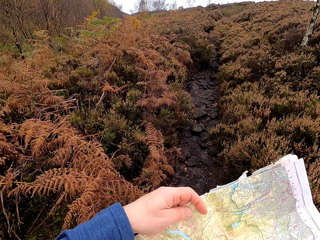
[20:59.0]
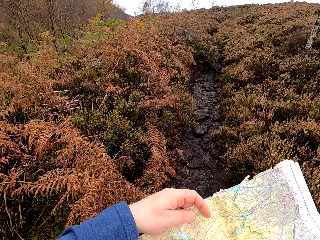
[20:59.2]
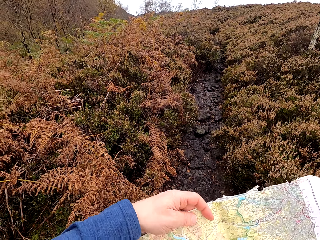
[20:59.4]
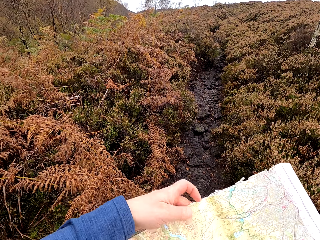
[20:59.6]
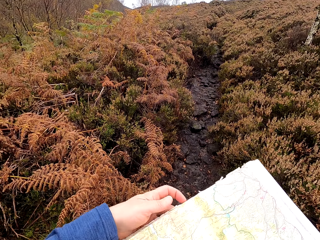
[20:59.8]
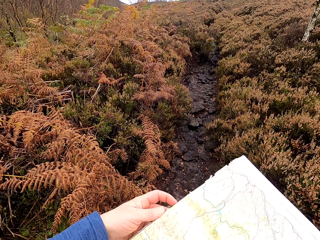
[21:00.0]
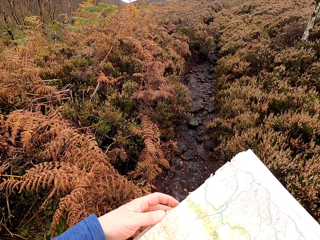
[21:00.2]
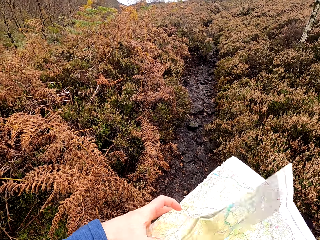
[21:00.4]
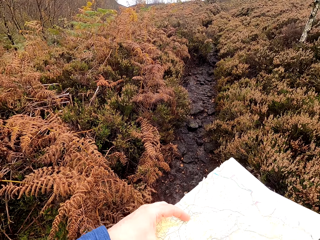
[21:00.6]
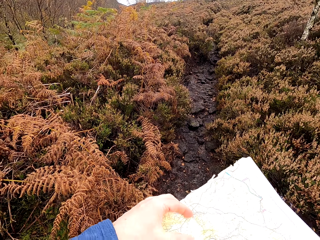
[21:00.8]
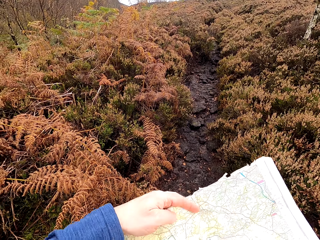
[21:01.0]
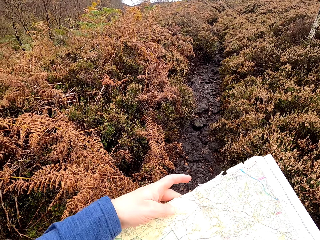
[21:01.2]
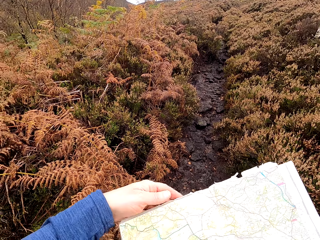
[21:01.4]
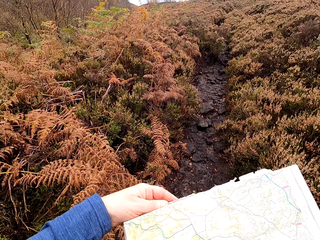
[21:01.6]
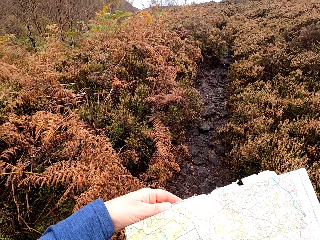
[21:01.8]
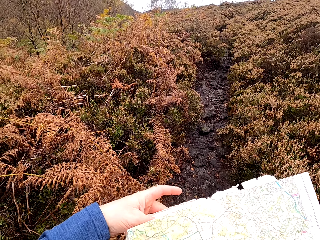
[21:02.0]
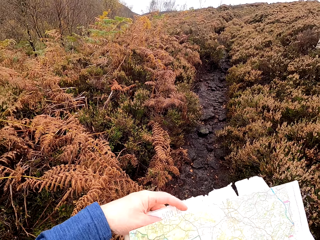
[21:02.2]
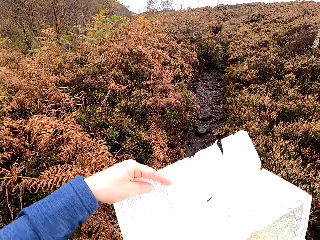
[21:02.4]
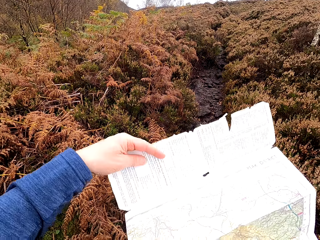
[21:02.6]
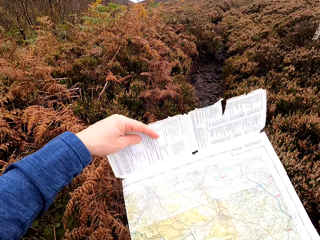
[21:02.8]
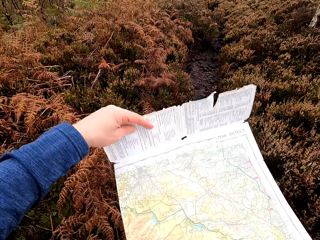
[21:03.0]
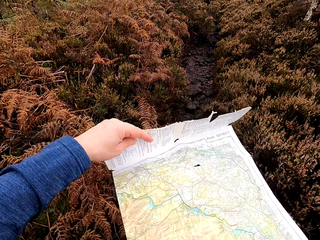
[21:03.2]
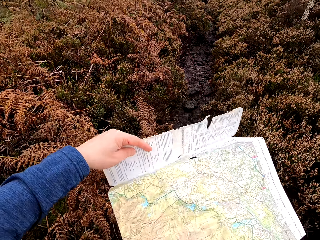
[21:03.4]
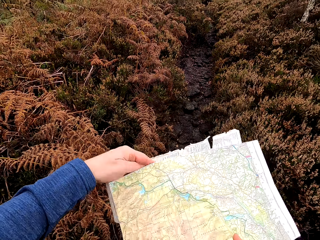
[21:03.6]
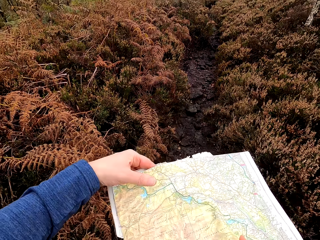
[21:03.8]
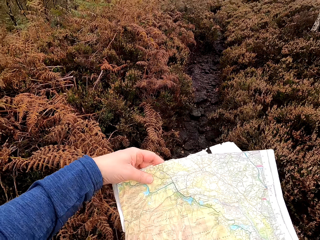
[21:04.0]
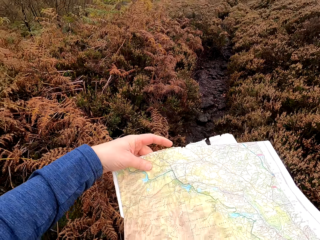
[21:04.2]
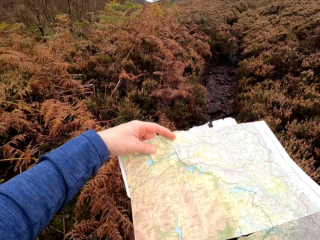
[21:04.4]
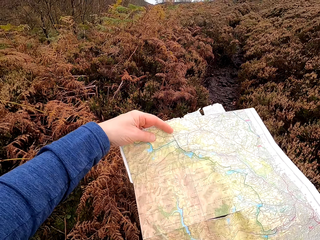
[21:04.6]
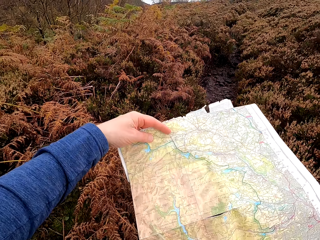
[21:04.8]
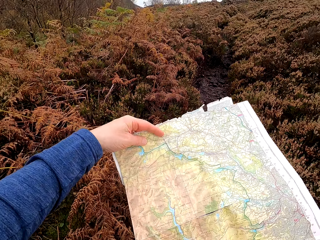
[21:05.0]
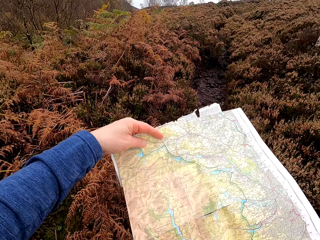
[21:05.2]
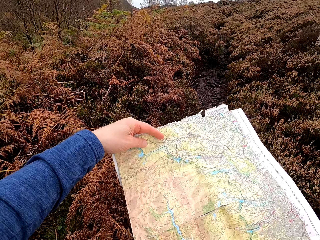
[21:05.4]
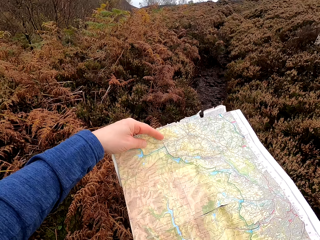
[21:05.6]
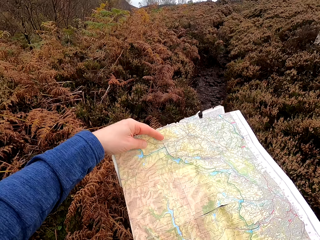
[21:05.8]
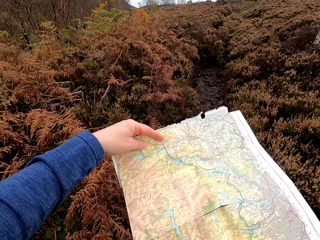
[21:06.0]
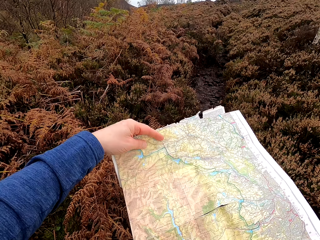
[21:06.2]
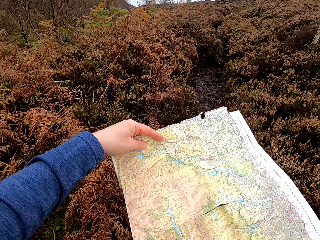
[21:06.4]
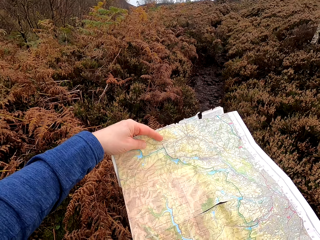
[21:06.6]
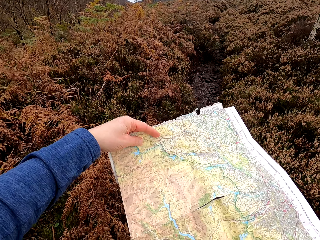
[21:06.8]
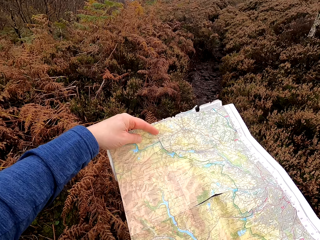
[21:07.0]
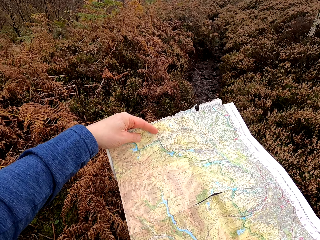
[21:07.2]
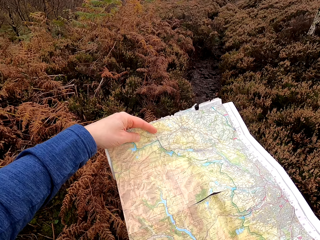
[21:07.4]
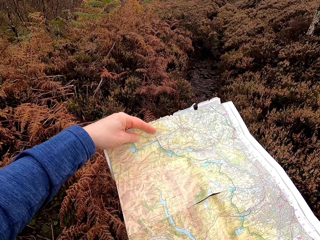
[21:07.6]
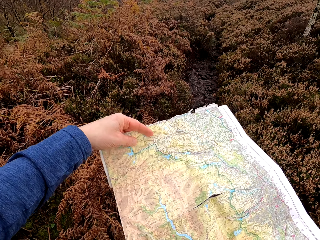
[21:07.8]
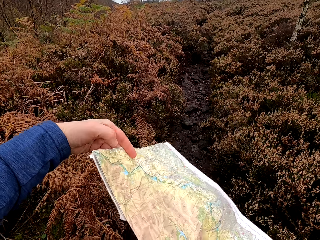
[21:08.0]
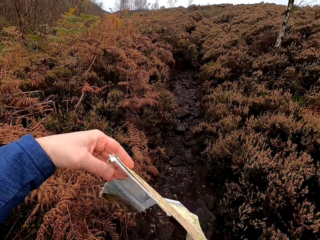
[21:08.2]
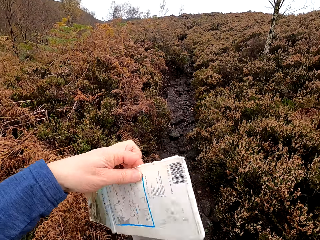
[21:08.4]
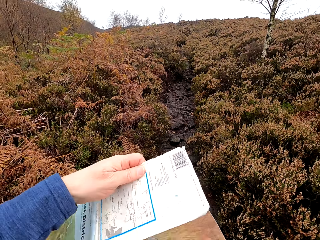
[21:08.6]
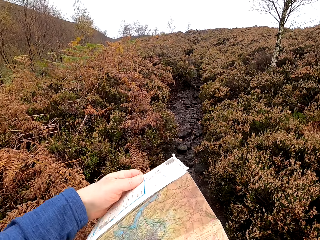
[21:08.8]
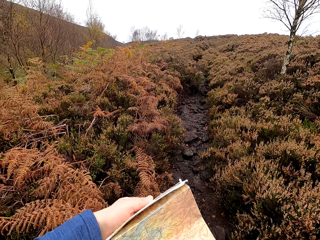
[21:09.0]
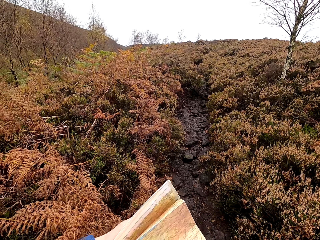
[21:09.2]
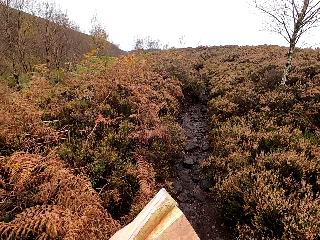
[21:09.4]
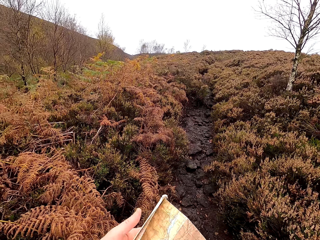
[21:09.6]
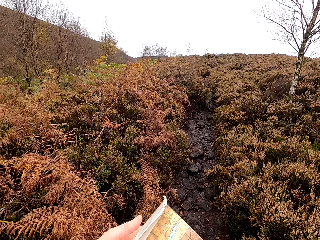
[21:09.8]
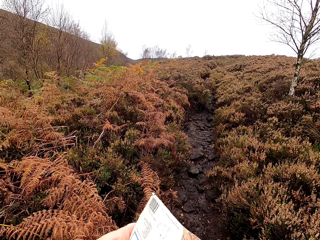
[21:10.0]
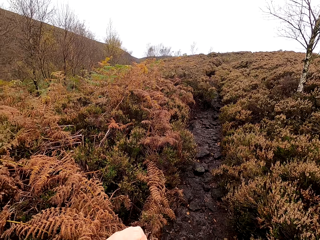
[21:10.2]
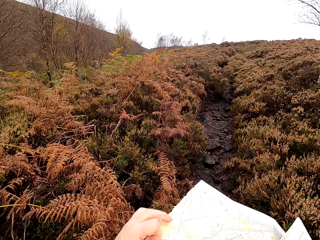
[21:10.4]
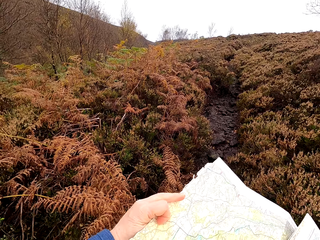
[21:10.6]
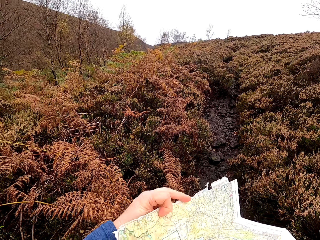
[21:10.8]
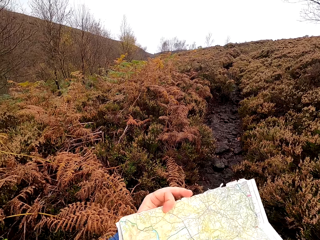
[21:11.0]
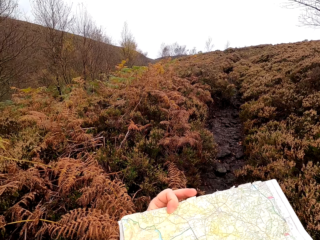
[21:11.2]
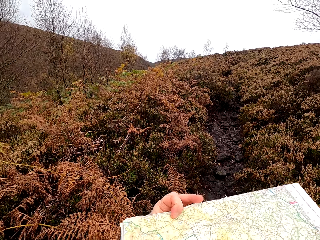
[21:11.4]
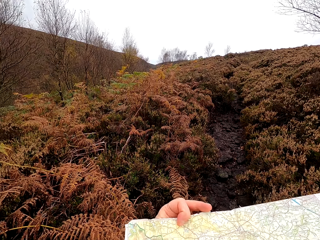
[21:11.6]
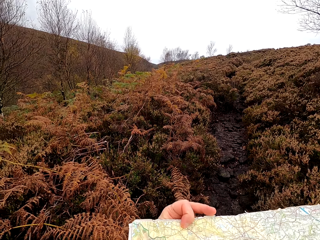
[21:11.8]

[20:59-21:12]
The camera wearer unfolds a map. They look at the map. They stretch the map. They stare at the map. They turn the map.

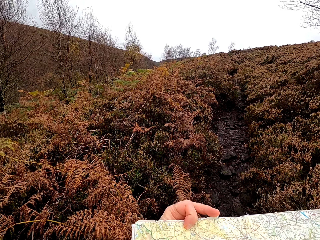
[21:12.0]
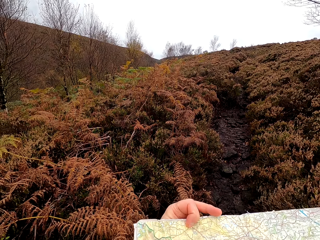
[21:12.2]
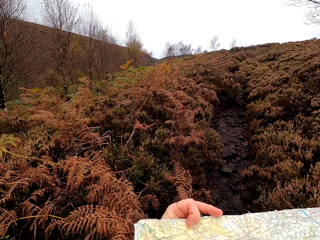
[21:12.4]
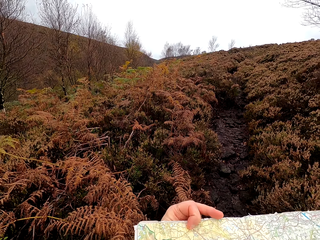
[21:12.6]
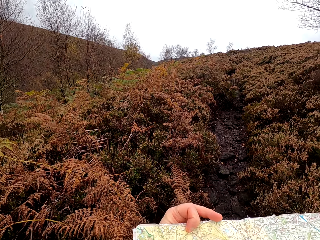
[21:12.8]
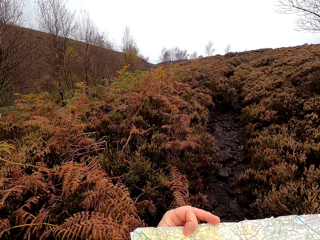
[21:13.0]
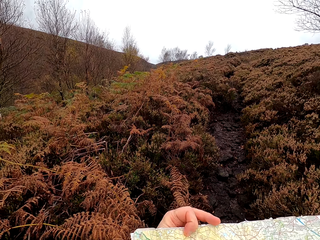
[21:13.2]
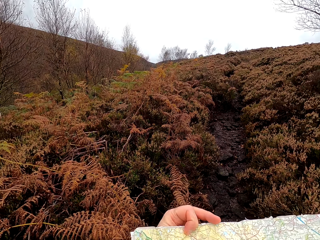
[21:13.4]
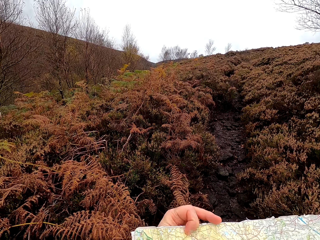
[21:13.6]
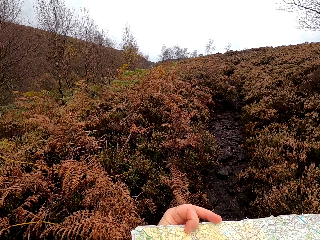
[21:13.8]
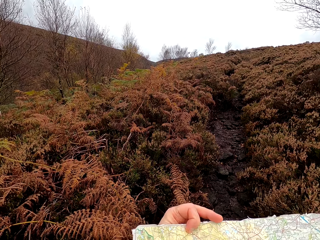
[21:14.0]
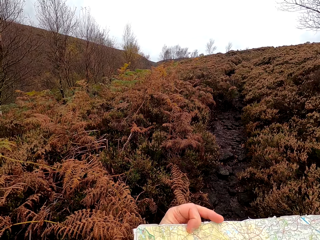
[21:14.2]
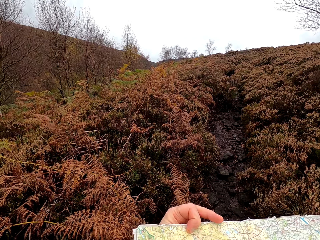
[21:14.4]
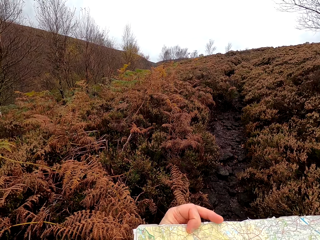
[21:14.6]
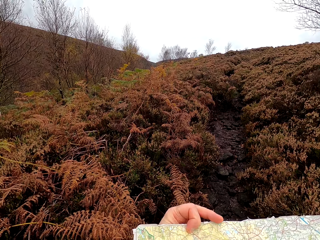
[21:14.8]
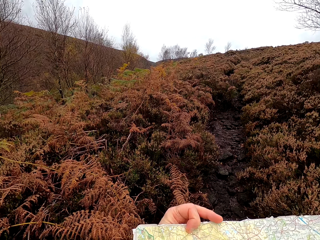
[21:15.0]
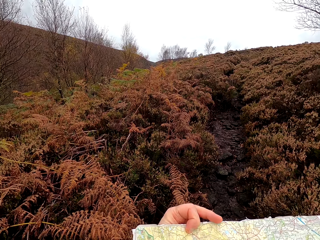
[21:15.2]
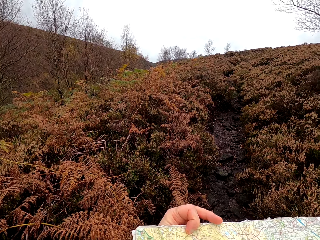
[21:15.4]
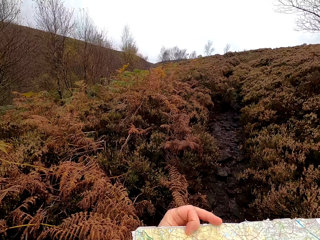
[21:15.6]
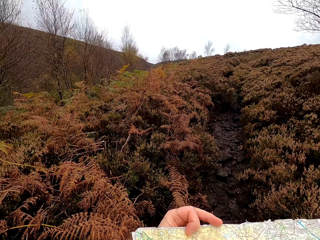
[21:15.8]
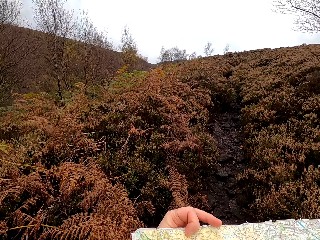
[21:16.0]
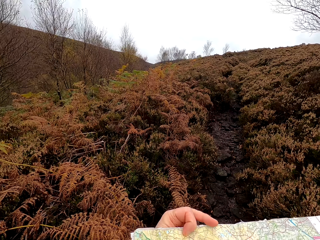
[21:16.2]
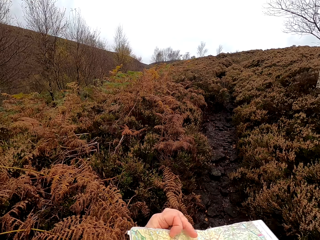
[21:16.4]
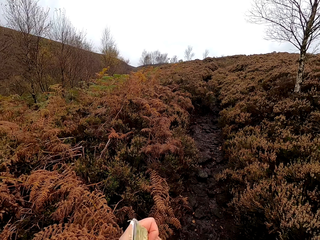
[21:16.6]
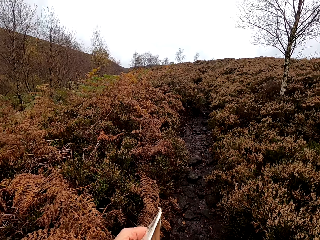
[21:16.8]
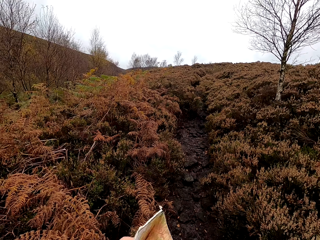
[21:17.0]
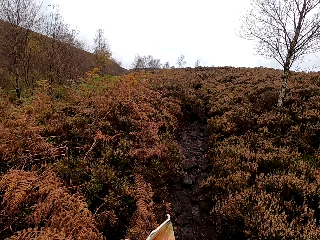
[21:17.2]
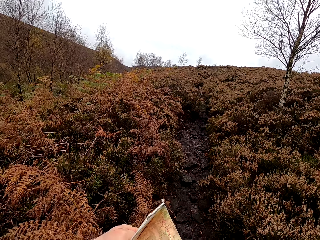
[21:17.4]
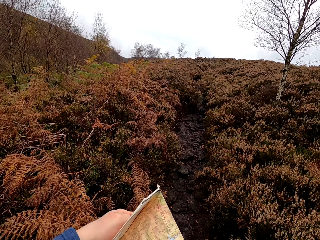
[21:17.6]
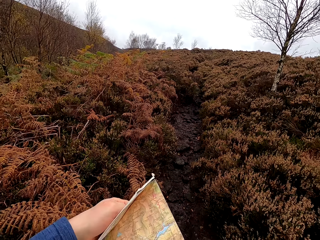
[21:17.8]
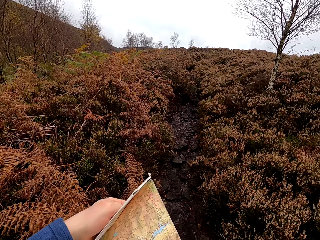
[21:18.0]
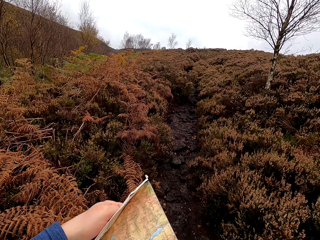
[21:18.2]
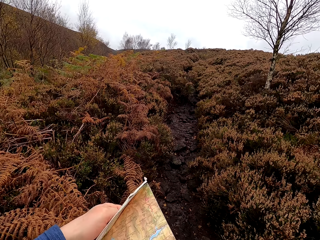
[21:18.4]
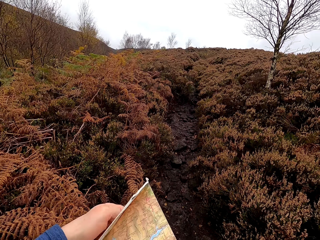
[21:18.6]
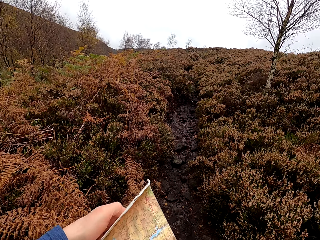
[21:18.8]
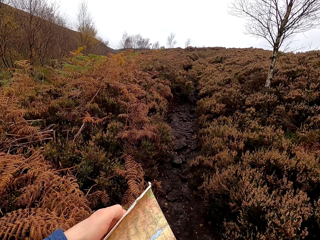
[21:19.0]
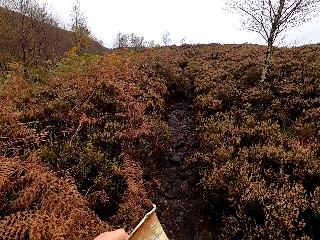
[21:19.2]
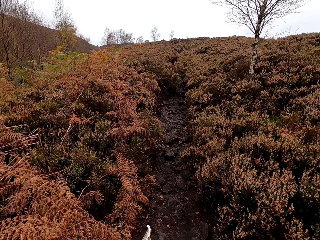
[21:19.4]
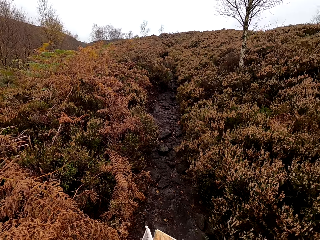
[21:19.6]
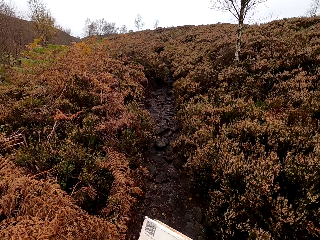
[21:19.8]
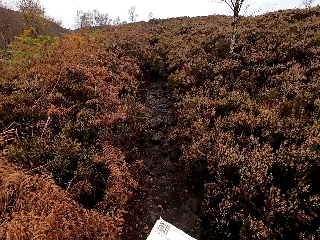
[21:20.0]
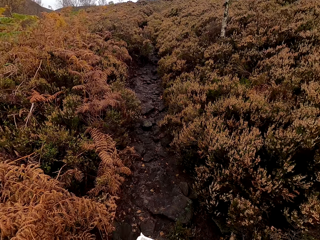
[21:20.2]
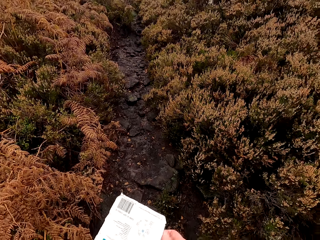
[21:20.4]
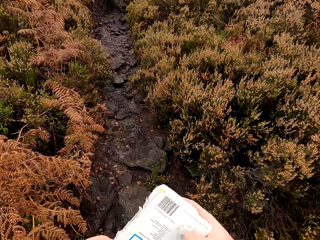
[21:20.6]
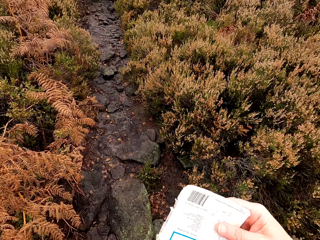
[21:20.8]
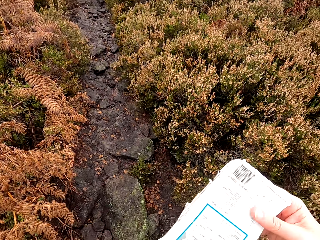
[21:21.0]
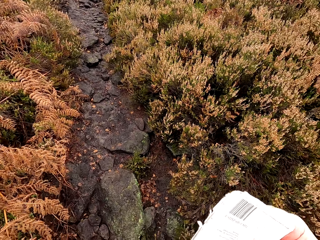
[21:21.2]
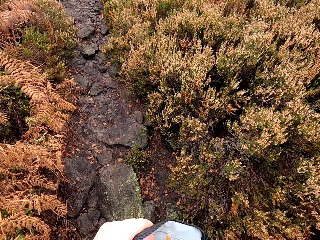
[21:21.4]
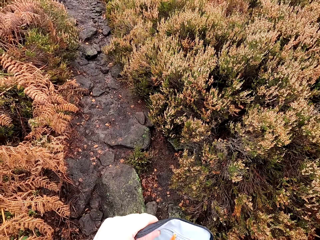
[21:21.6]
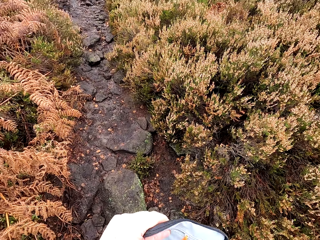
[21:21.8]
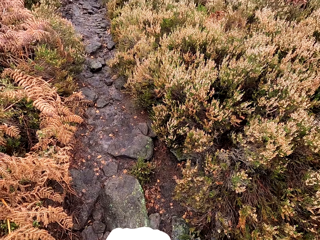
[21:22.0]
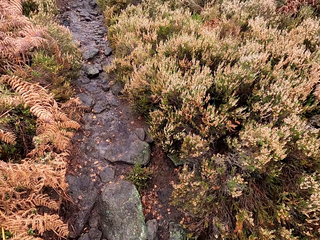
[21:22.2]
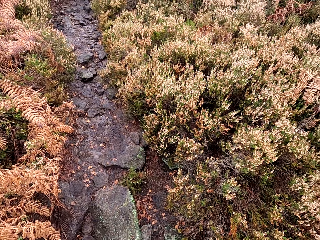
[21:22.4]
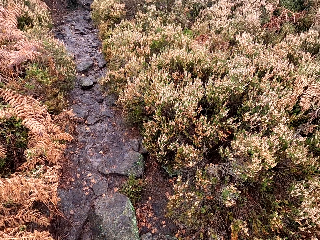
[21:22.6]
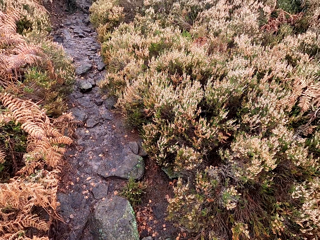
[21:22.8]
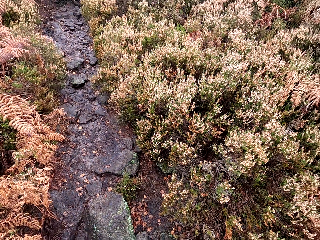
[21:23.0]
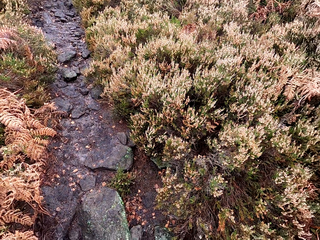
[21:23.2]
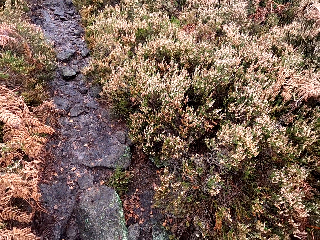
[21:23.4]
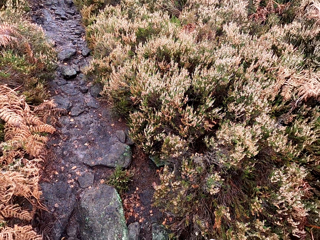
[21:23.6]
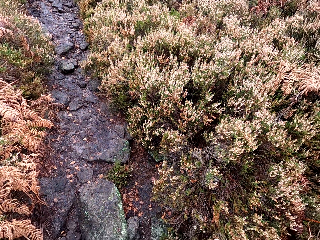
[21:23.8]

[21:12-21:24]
The camera wearer holds a map. They stare at the map. They fold the map. They put the map in the bag.
